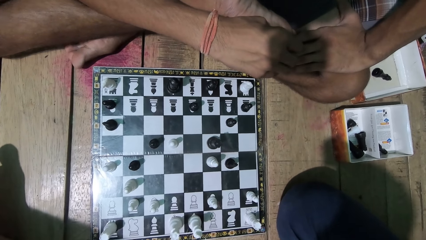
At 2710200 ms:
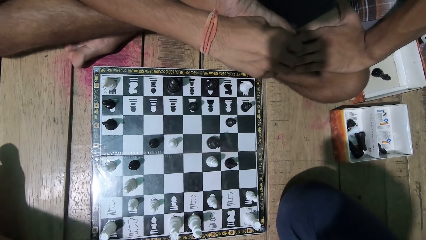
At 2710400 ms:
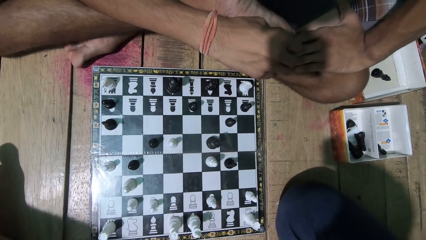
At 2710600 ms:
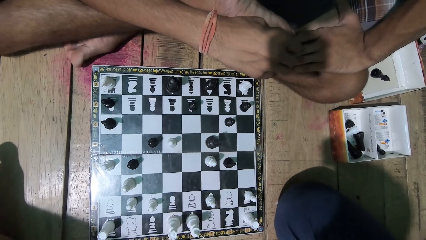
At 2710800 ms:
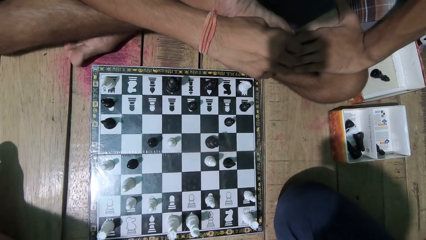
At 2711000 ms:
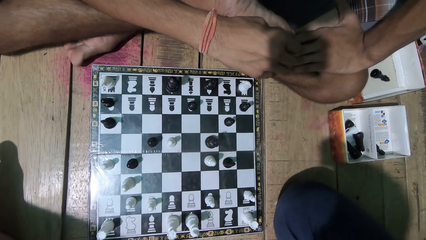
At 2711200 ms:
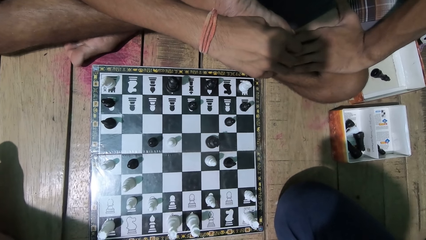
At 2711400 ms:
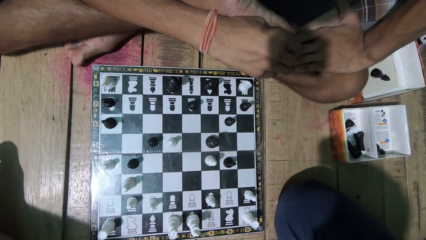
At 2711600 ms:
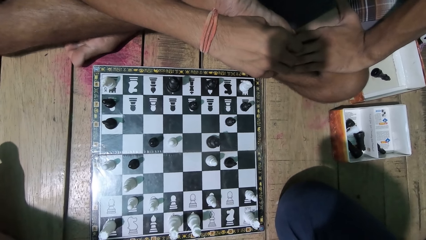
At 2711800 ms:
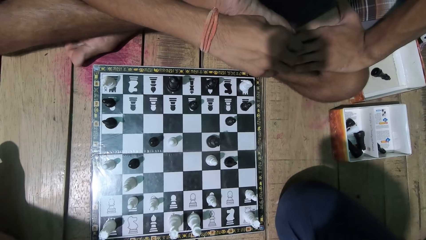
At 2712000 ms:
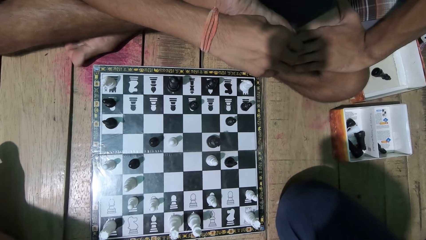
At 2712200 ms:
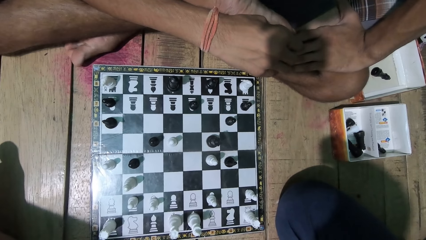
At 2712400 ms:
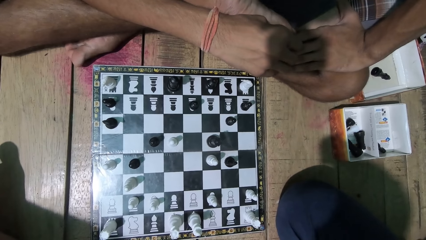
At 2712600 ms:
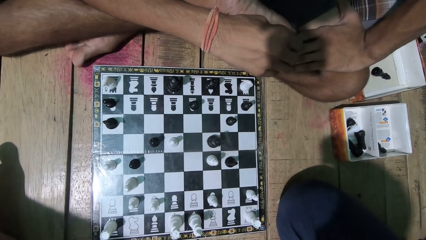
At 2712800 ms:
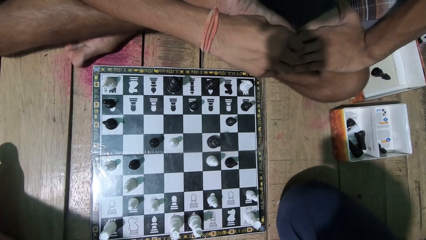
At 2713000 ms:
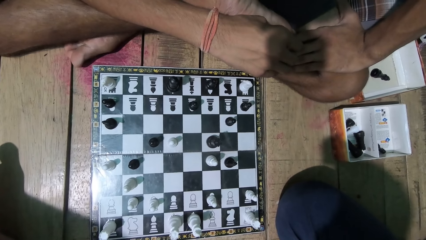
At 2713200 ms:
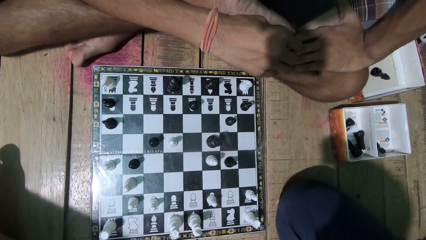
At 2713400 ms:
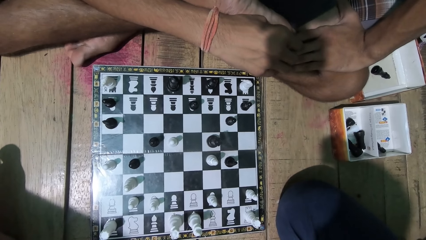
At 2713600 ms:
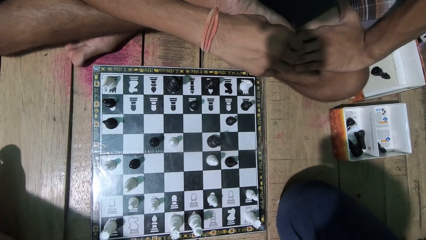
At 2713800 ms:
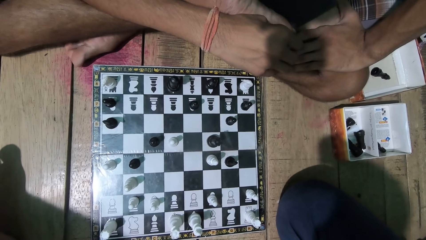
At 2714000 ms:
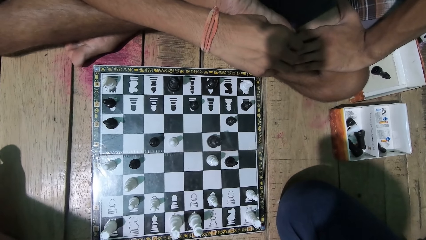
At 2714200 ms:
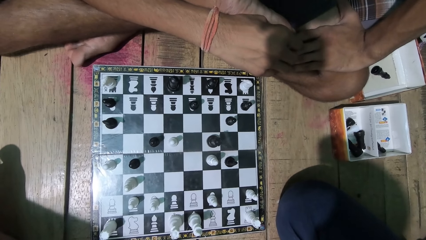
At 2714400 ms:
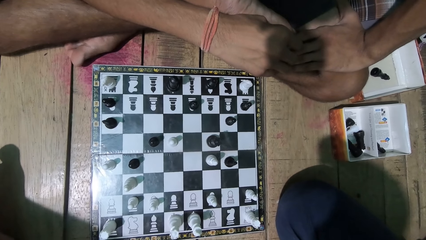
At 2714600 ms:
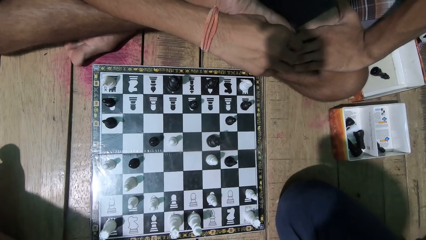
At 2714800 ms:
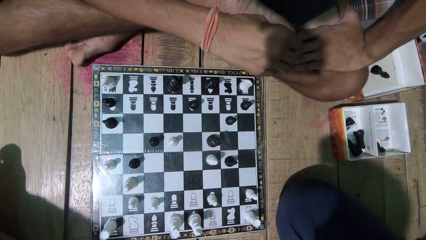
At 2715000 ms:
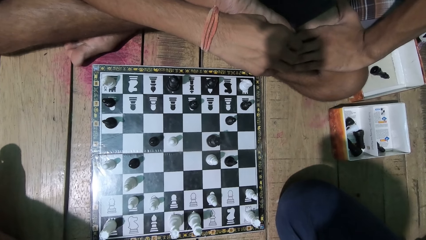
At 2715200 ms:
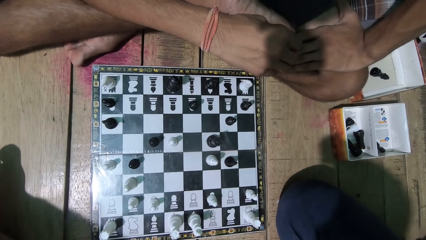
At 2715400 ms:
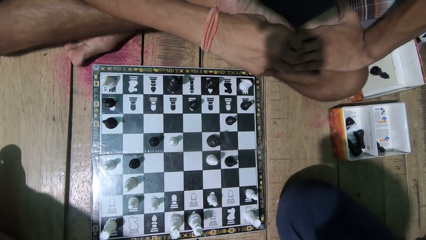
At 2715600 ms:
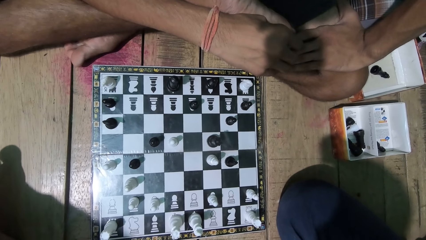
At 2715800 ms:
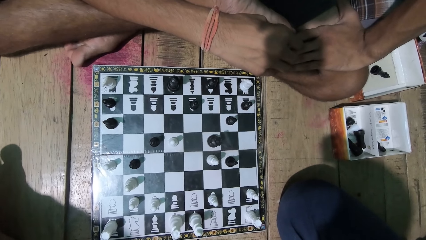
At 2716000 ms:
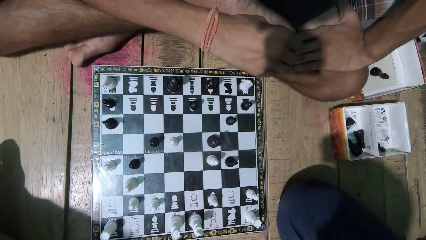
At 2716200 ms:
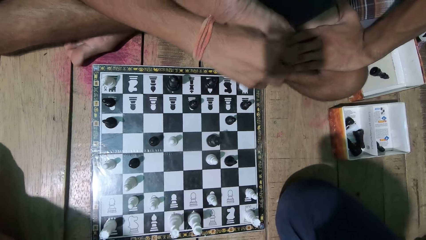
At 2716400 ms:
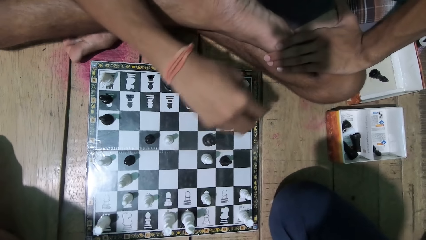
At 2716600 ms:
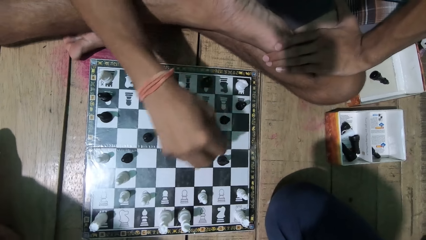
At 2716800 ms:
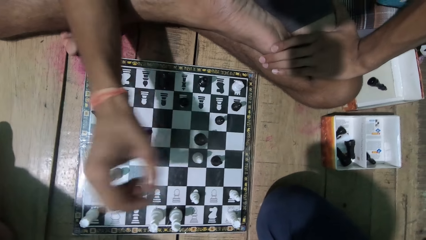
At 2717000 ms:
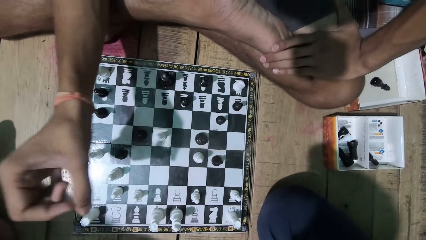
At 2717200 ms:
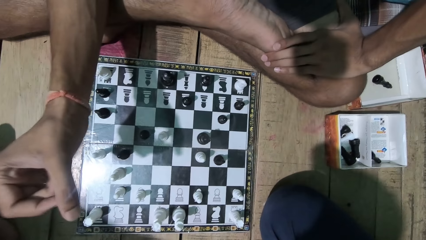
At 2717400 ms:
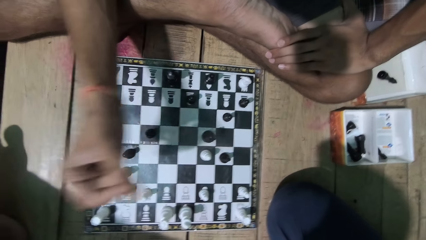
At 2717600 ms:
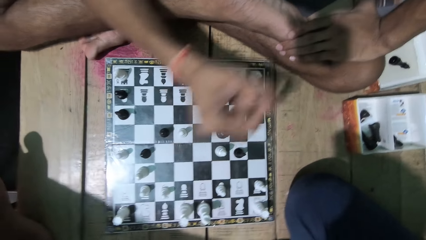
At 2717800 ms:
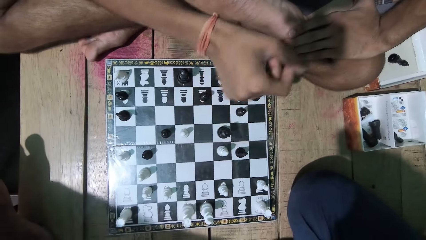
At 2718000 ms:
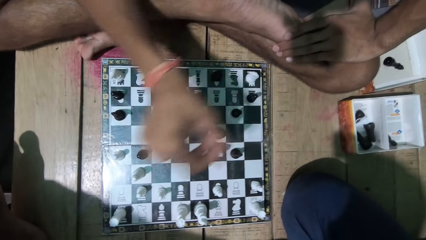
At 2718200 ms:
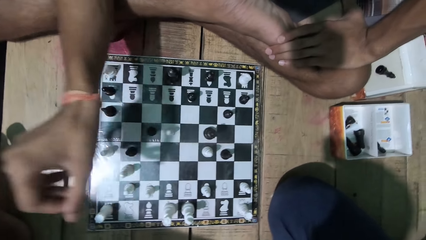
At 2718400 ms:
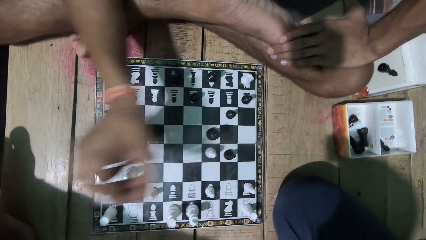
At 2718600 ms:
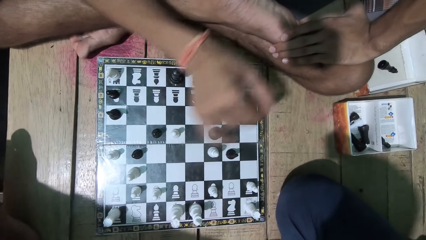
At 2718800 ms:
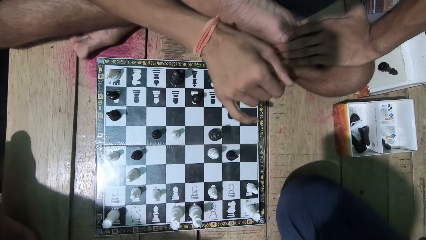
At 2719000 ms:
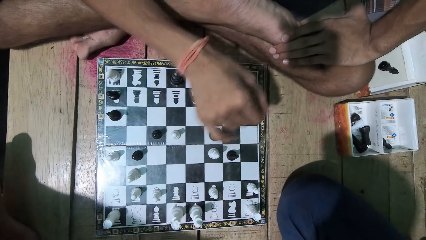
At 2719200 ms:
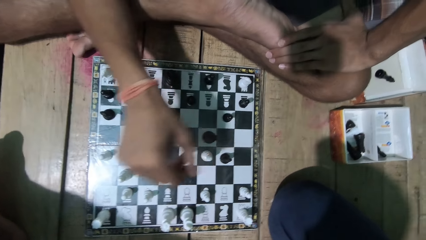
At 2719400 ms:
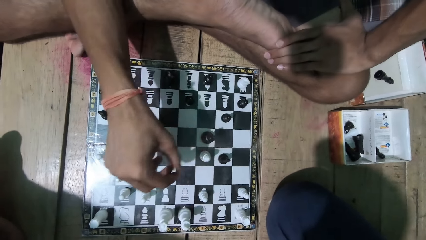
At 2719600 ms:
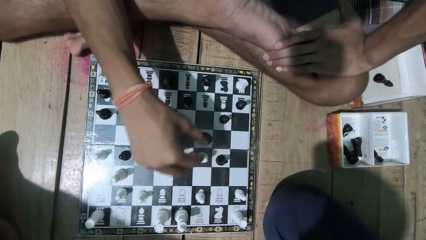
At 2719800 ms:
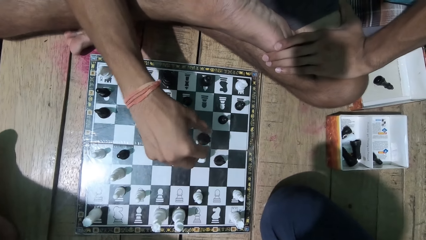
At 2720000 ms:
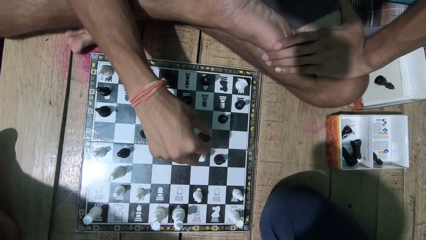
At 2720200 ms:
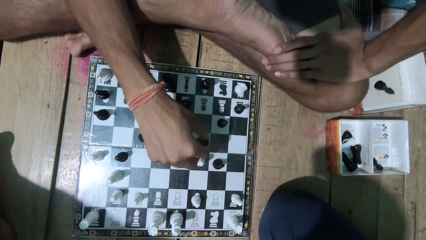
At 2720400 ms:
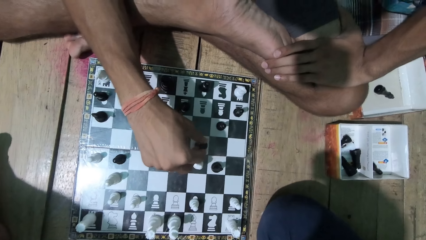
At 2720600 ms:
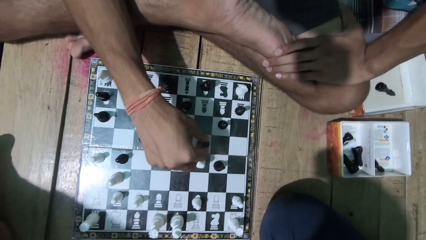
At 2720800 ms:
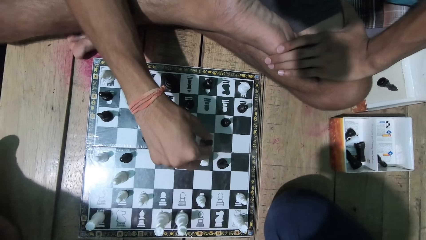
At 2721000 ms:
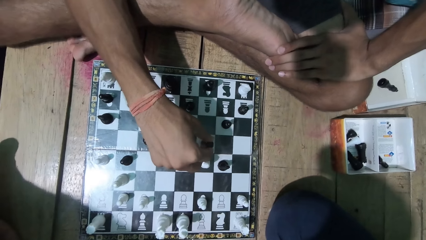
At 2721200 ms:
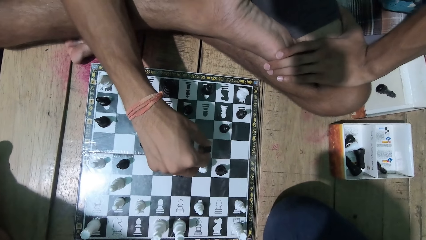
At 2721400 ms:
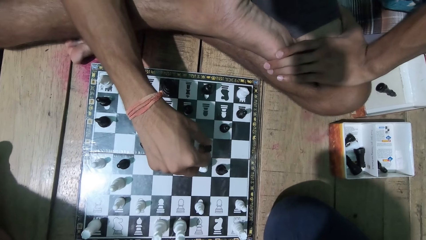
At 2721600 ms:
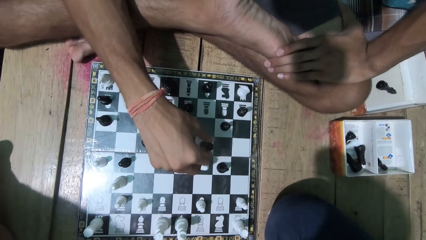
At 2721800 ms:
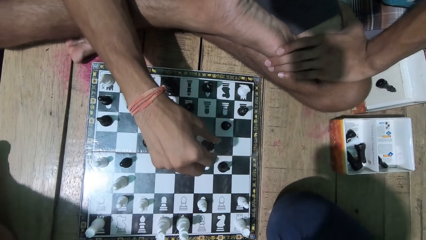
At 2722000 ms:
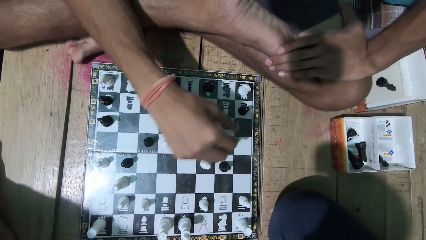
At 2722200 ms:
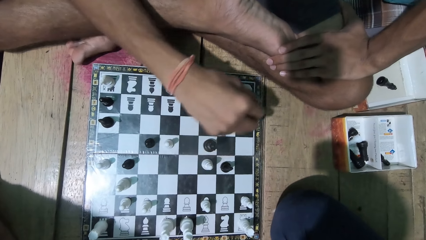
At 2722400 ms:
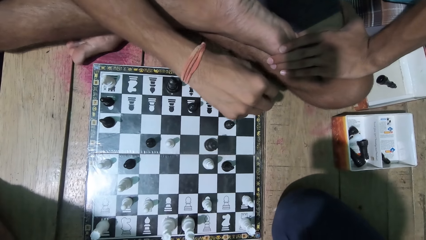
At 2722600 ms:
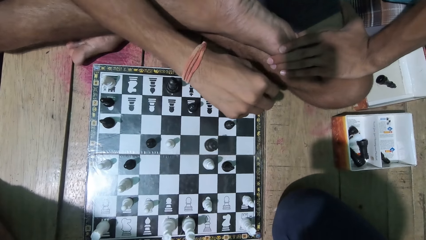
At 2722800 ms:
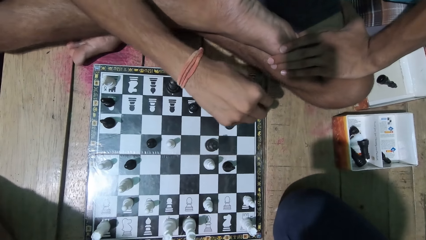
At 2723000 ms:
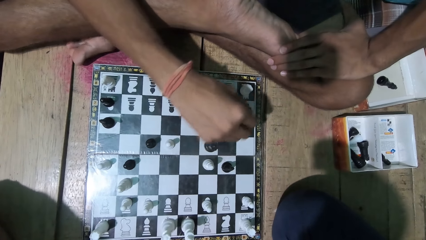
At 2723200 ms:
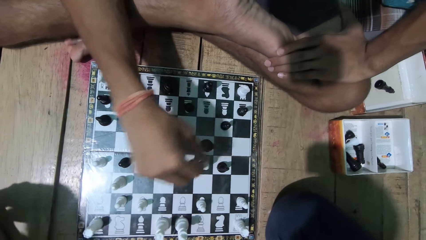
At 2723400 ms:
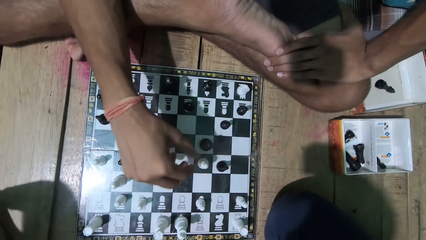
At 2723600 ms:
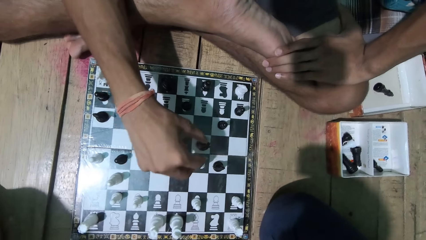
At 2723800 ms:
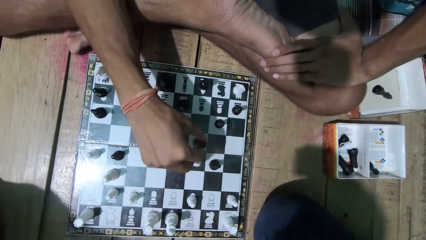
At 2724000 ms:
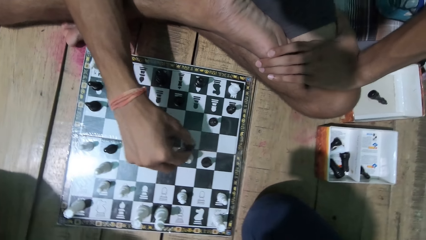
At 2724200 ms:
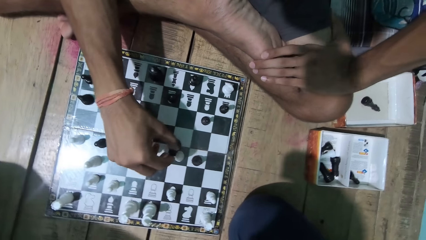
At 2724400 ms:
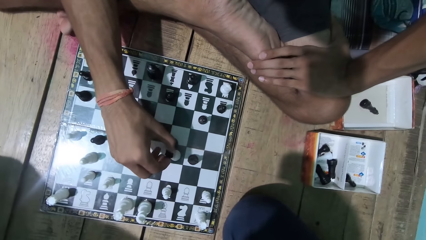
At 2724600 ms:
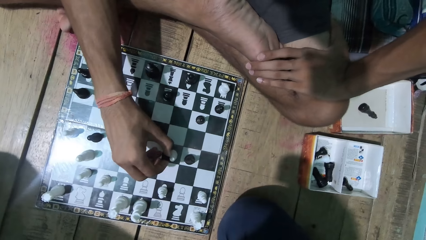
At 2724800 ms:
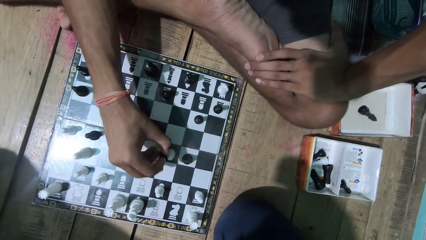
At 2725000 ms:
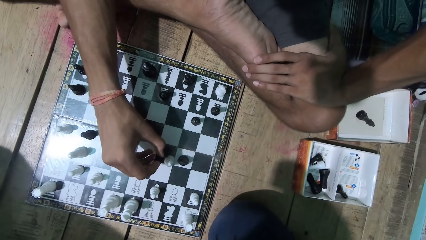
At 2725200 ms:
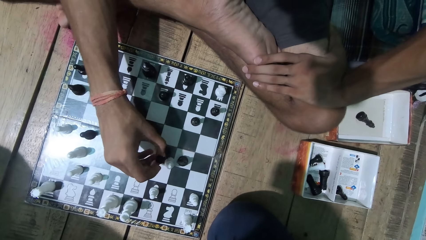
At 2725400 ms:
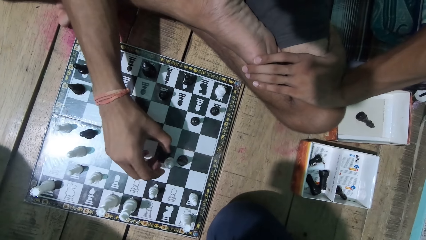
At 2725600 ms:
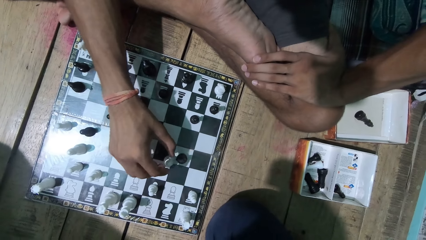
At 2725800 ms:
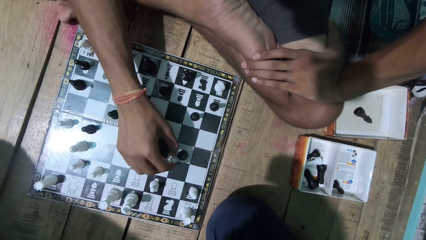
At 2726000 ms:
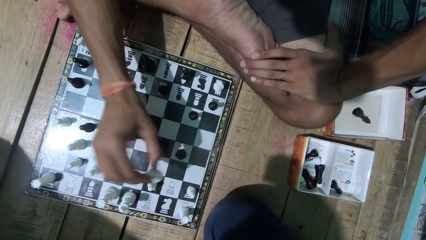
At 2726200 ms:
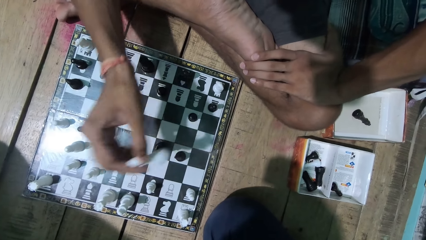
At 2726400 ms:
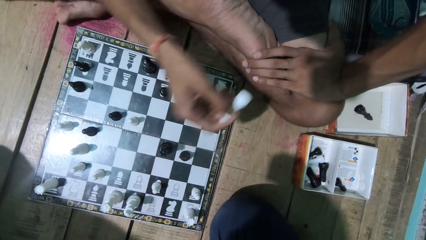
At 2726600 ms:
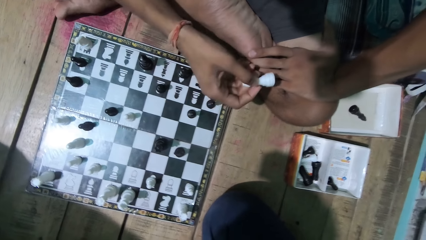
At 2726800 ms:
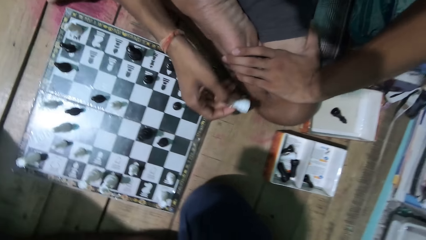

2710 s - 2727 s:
The camera wearer moves his hands. He plays the chess game. He looks at the chess. A man touches the black chess piece. The camera wearer looks at the chess. The man plays and picks up the white chess piece. The camera wearer picks up the draft pieces.
